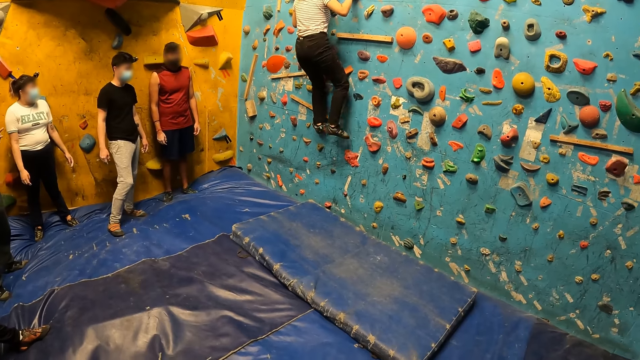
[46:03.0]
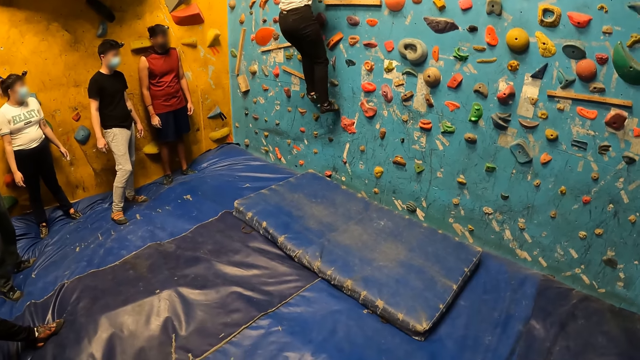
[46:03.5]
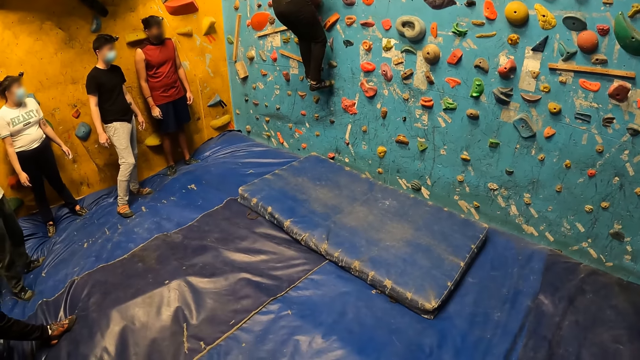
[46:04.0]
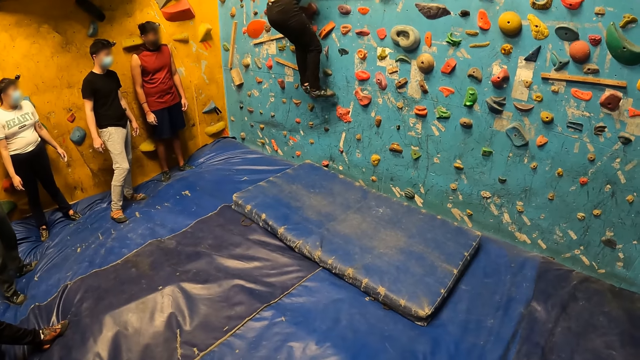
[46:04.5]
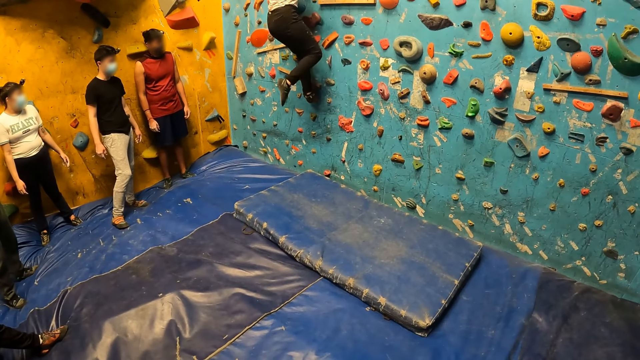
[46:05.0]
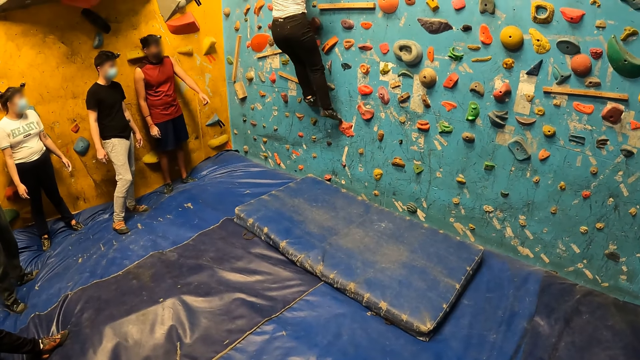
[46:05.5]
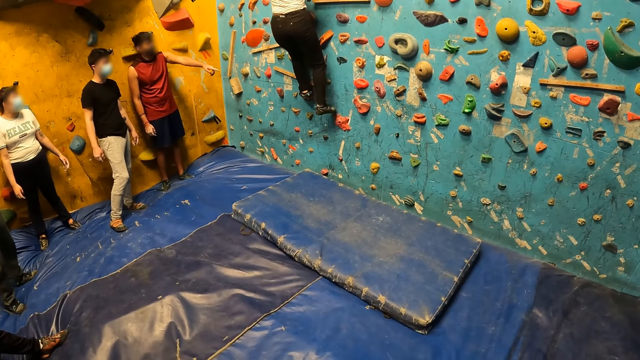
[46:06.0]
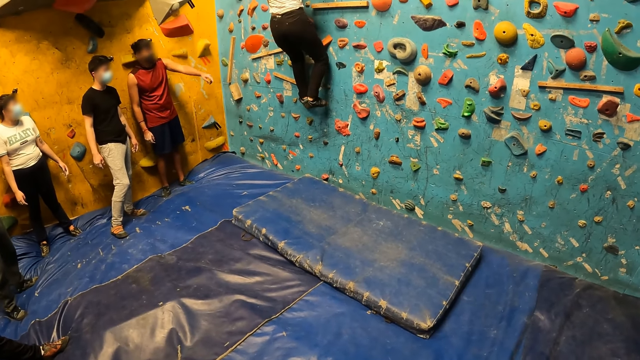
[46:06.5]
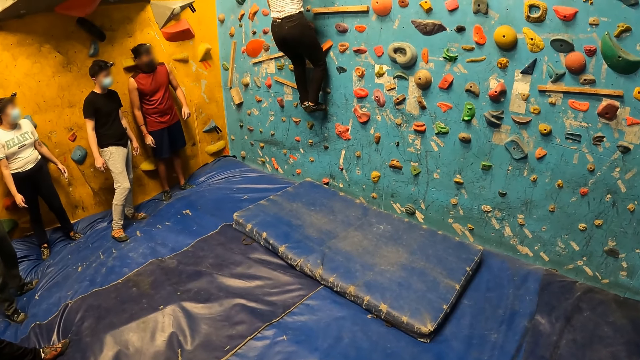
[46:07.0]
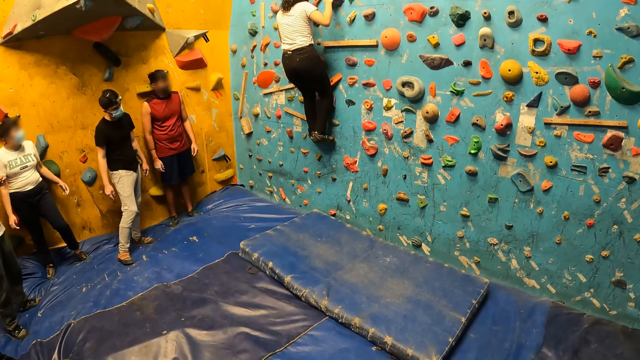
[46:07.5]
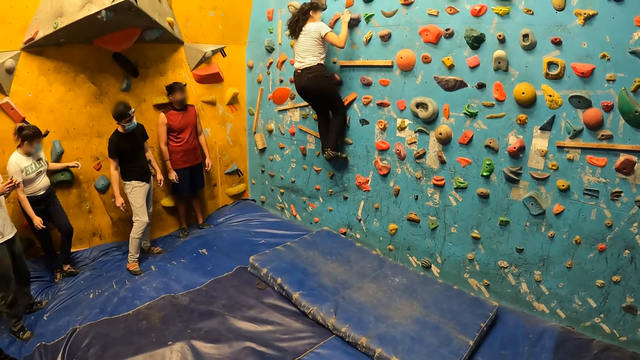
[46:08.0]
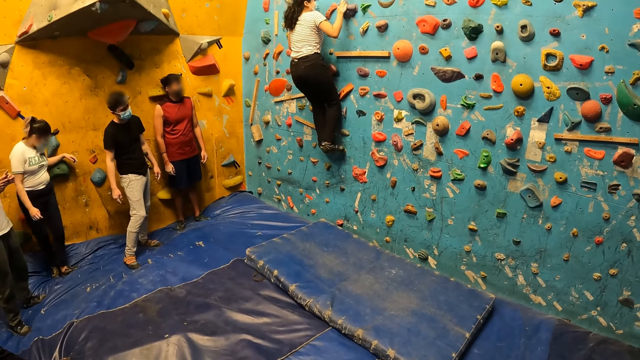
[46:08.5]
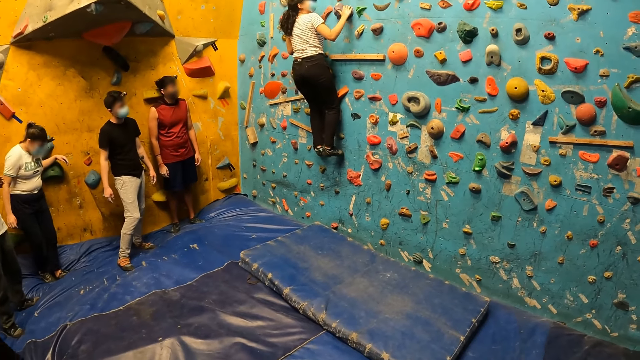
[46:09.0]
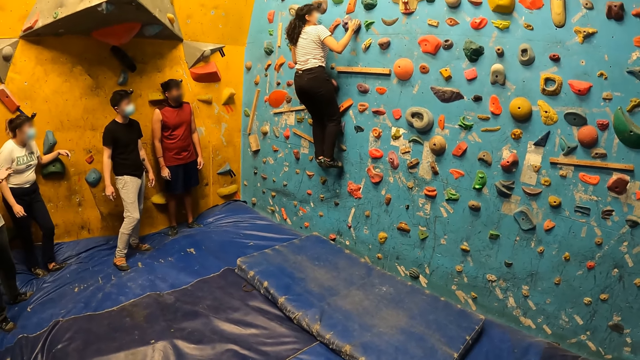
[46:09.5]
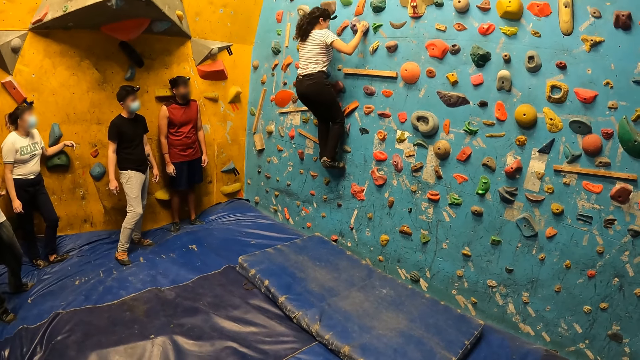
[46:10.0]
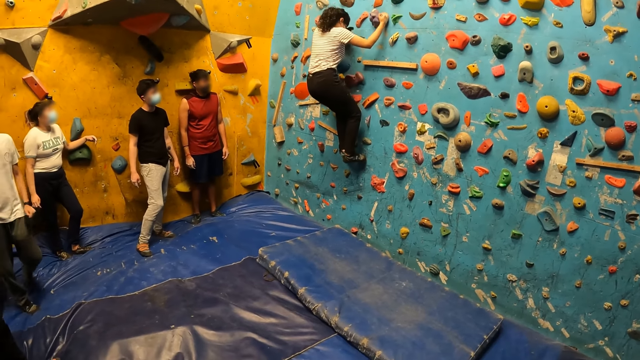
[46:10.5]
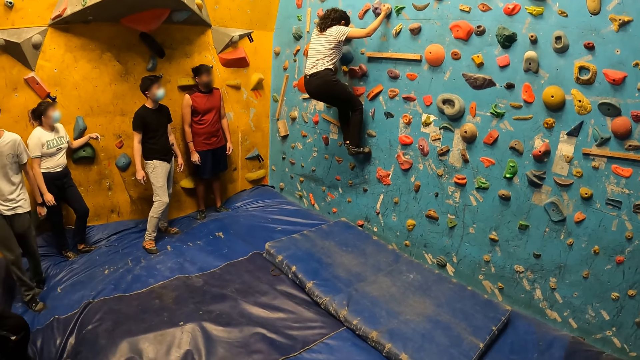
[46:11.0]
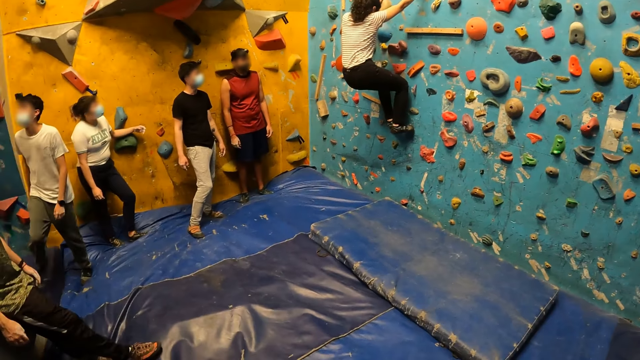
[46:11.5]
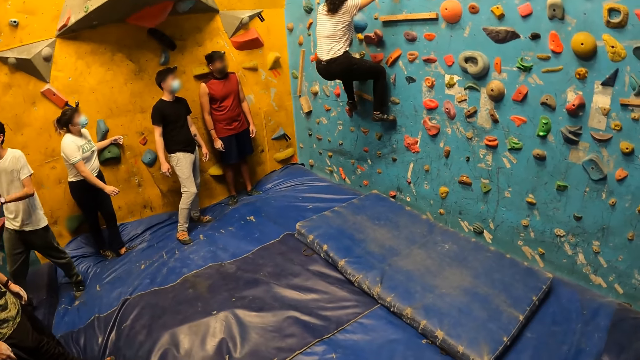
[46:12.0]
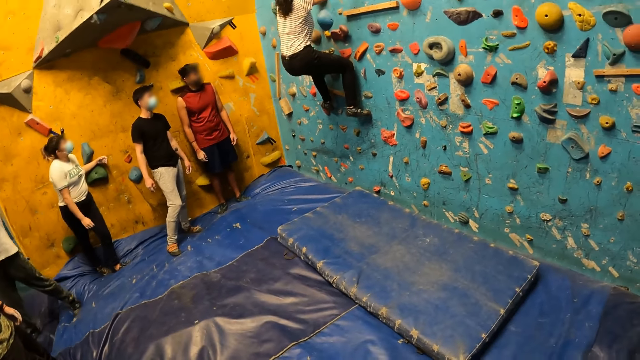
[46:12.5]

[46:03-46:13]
A man speaks to the woman.

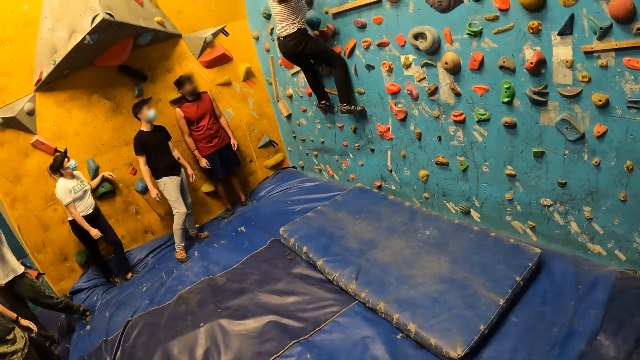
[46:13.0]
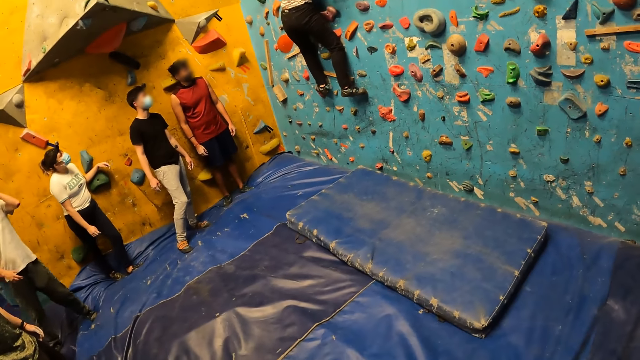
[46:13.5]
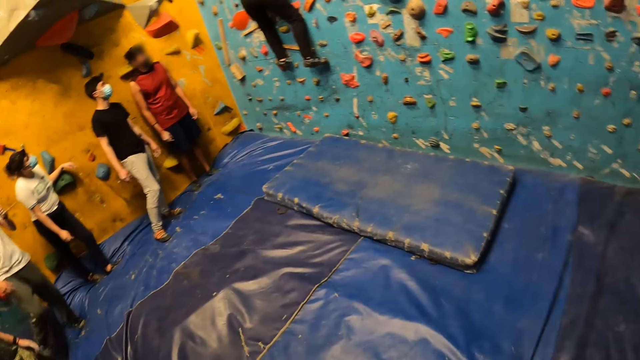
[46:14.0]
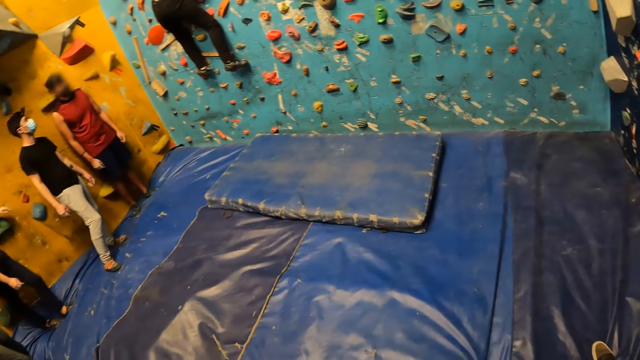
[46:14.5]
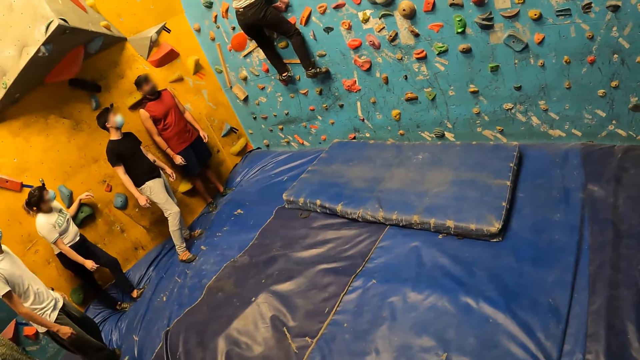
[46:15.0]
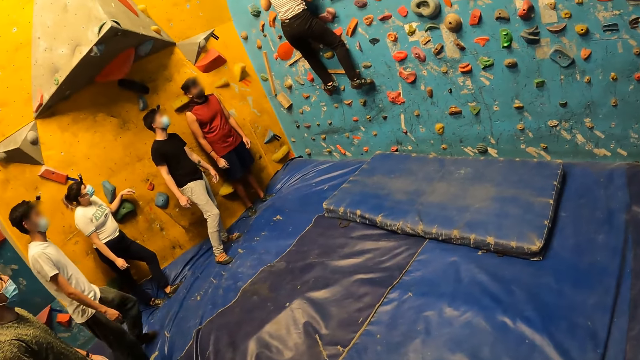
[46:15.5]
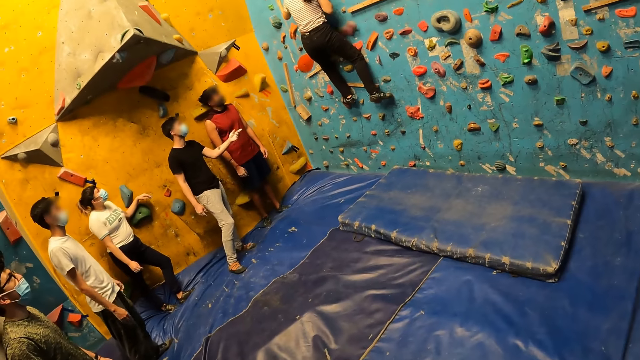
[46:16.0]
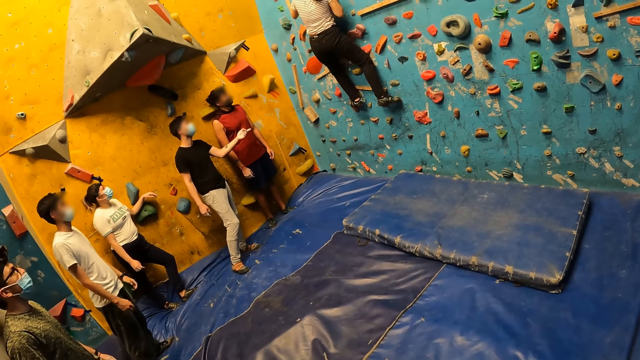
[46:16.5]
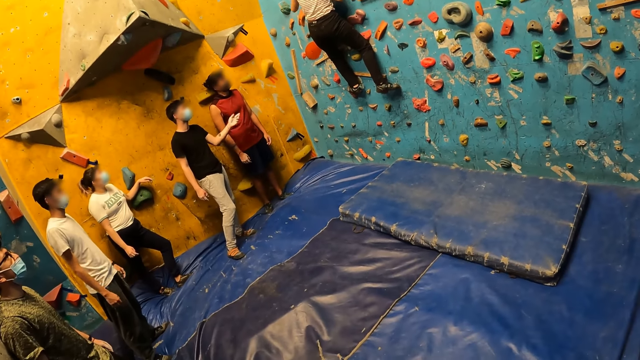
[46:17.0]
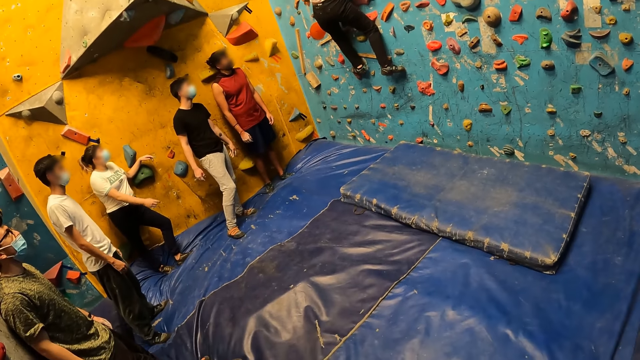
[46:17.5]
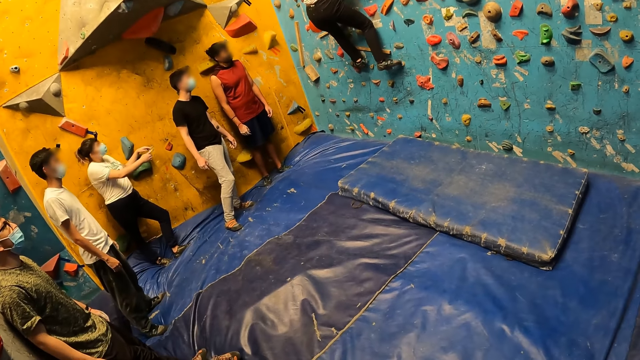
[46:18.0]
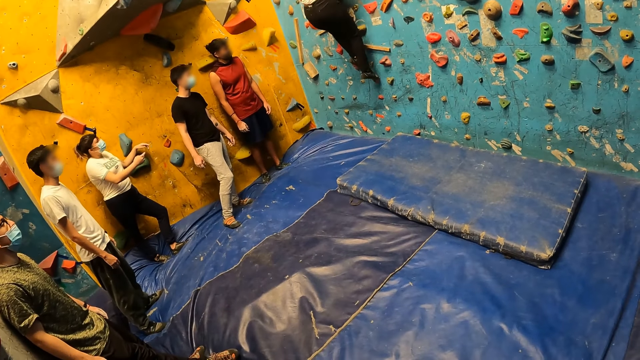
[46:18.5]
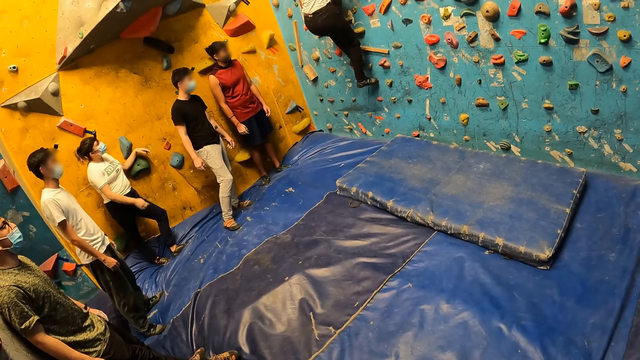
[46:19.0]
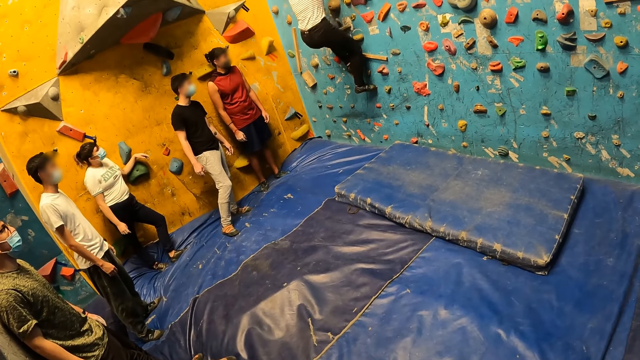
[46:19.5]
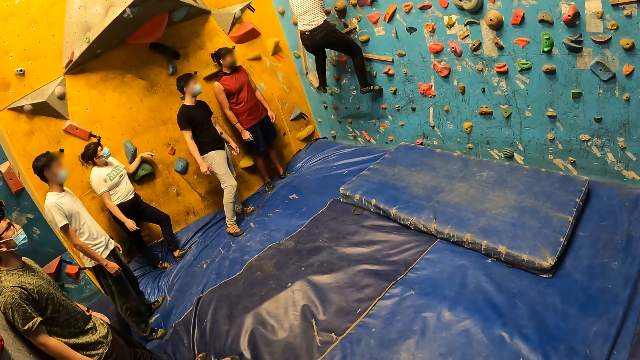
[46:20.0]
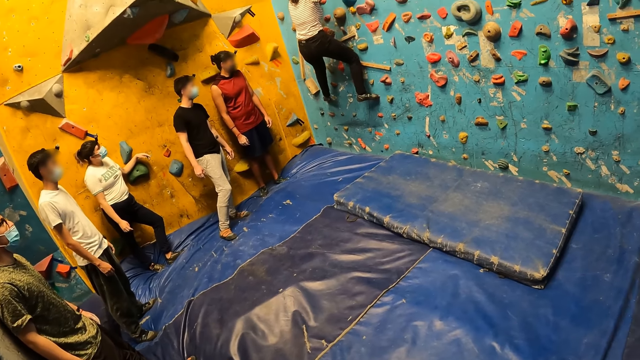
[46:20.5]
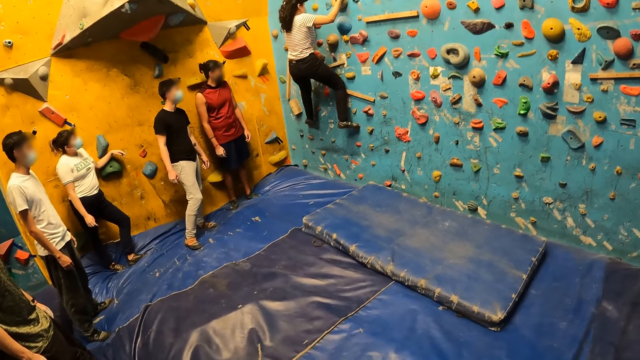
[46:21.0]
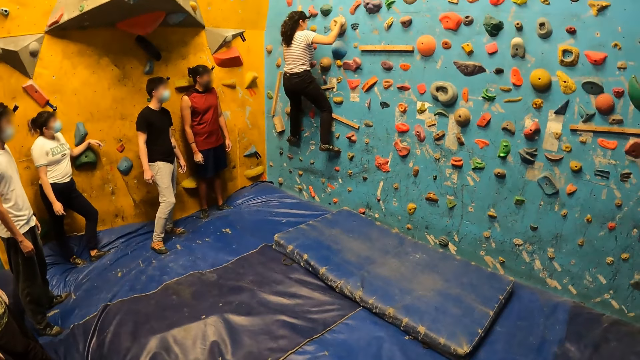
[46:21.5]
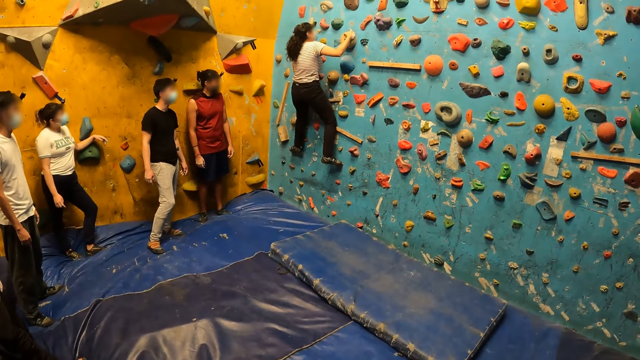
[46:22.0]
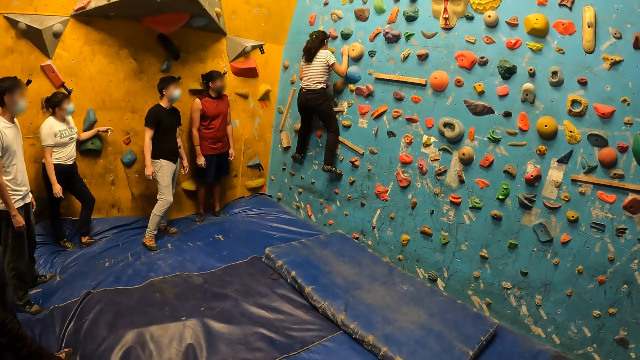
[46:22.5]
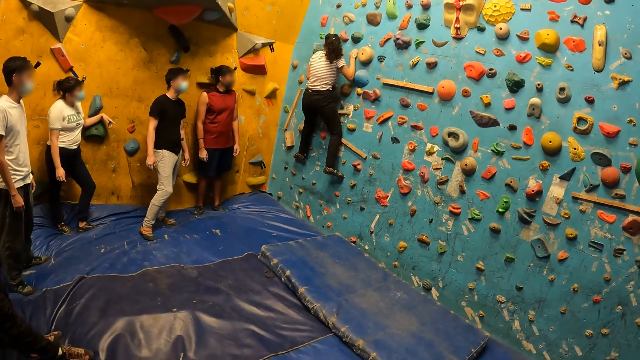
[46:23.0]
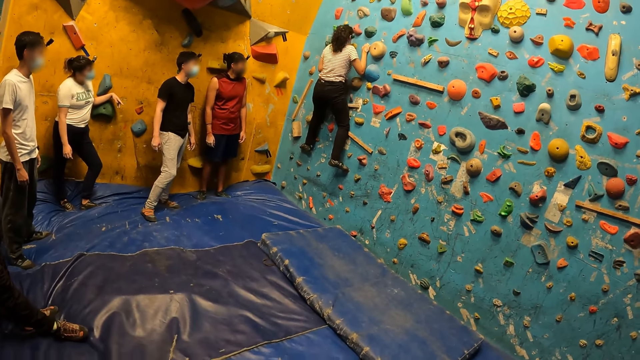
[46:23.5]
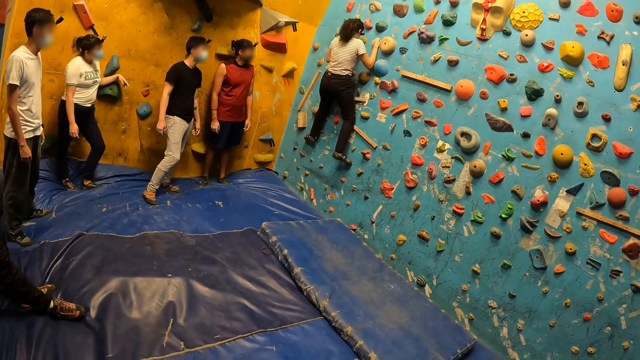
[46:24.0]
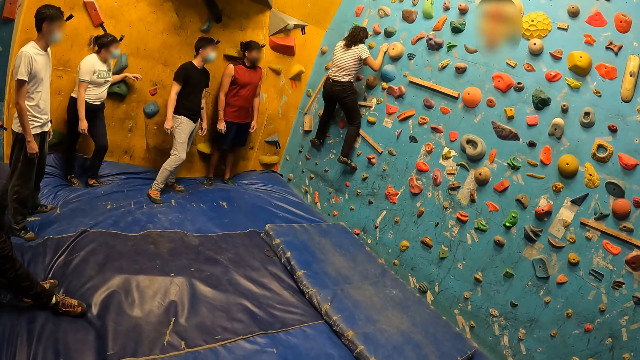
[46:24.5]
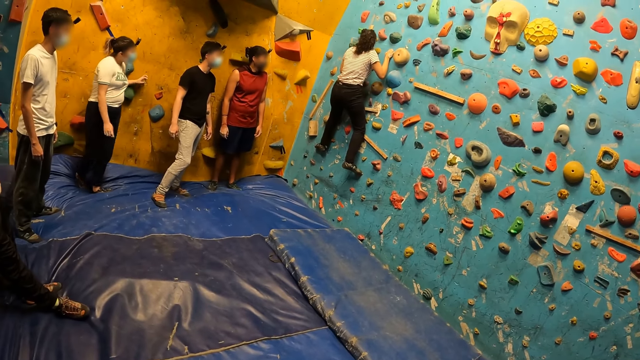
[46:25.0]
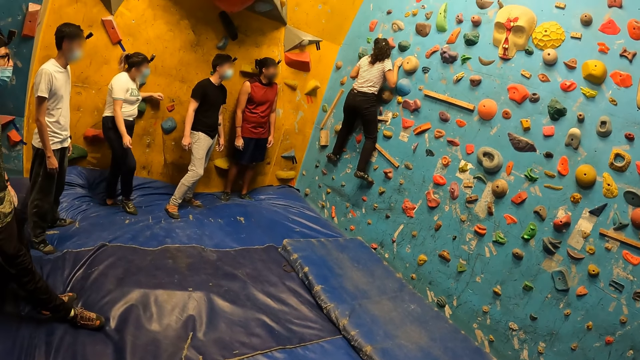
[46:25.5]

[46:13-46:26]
The man speaks to the woman. Another woman speaks to the first woman.
